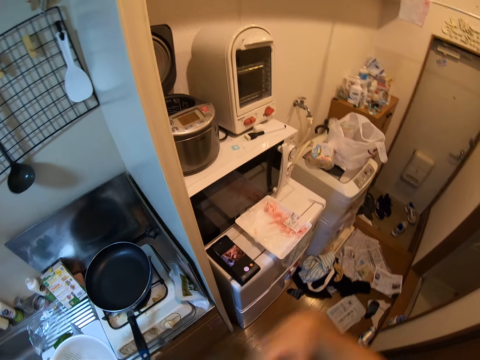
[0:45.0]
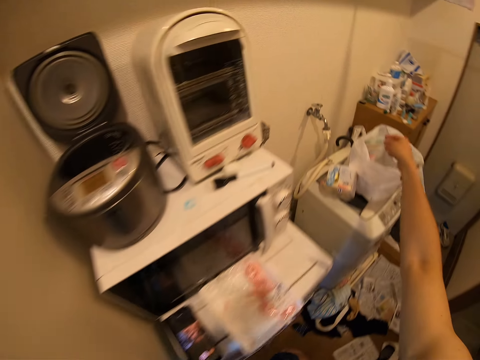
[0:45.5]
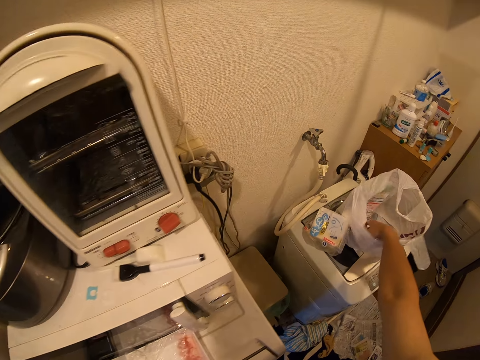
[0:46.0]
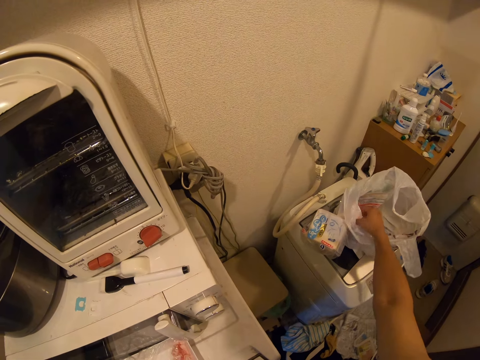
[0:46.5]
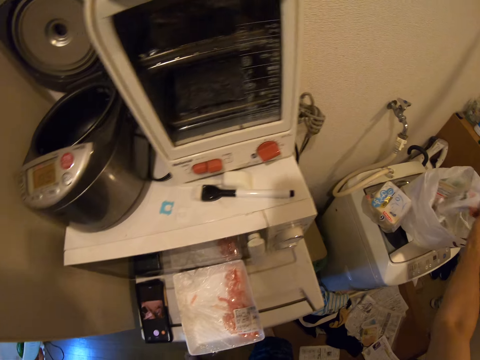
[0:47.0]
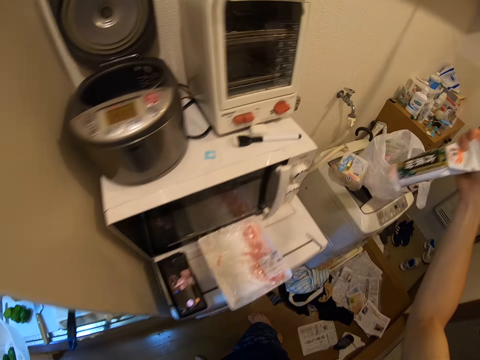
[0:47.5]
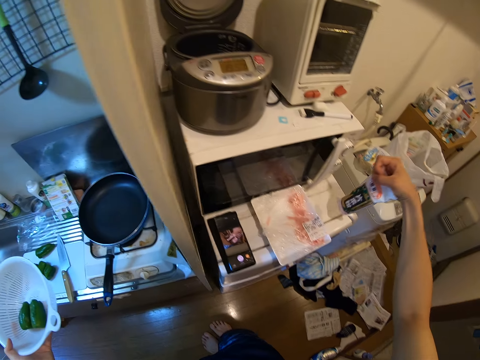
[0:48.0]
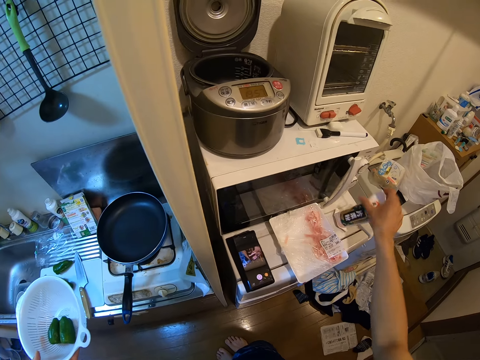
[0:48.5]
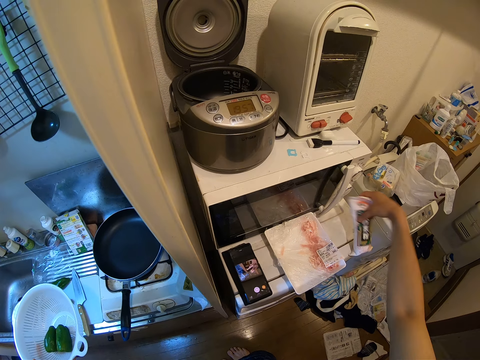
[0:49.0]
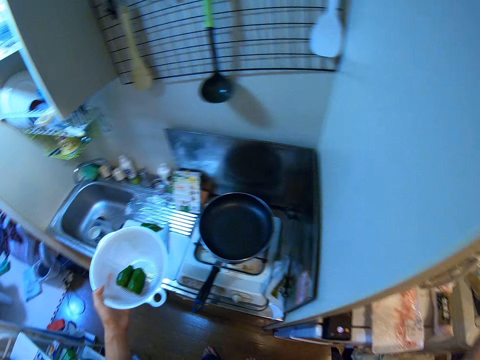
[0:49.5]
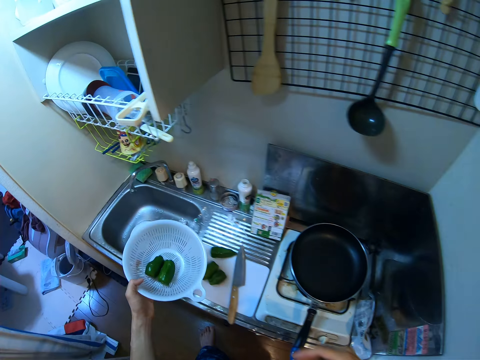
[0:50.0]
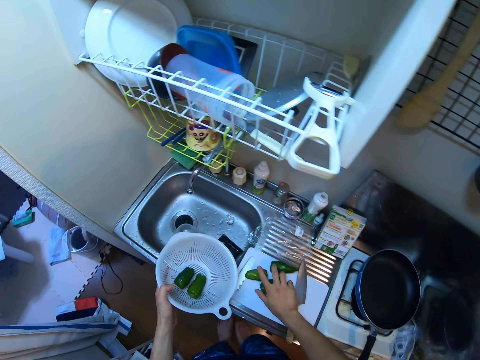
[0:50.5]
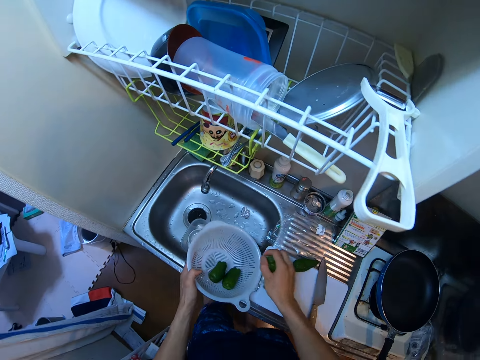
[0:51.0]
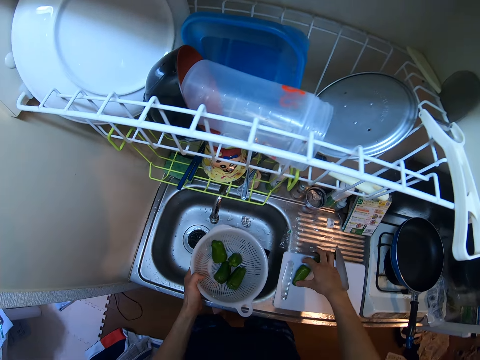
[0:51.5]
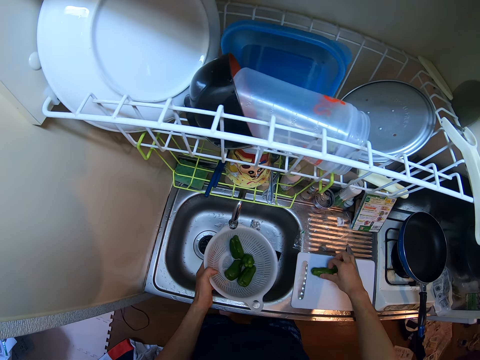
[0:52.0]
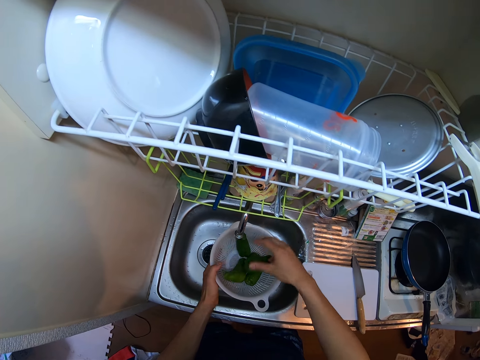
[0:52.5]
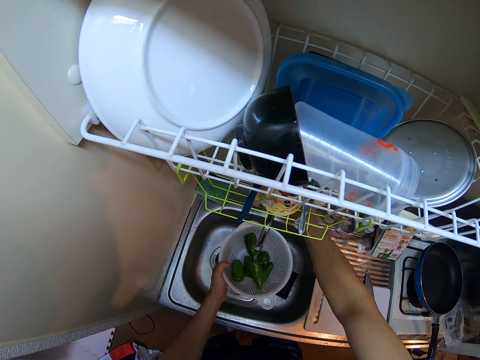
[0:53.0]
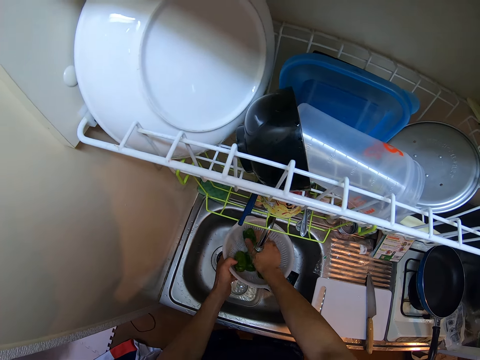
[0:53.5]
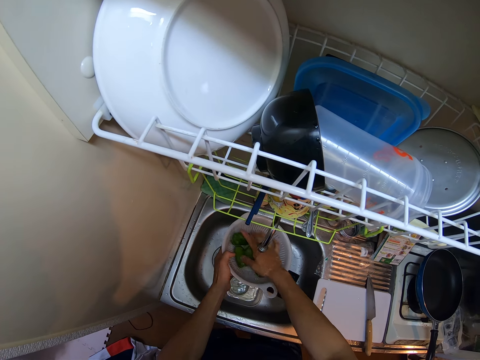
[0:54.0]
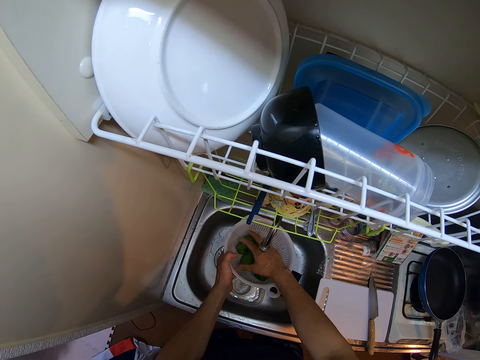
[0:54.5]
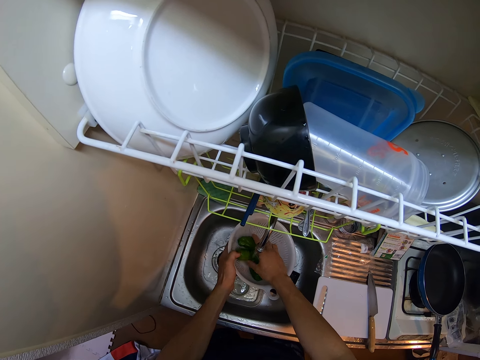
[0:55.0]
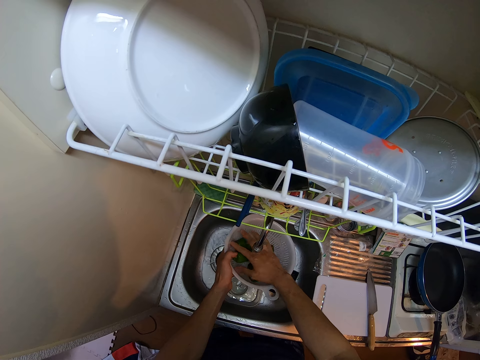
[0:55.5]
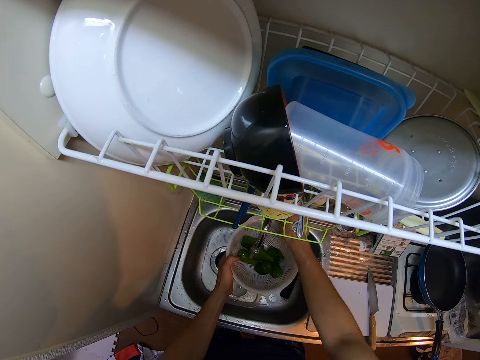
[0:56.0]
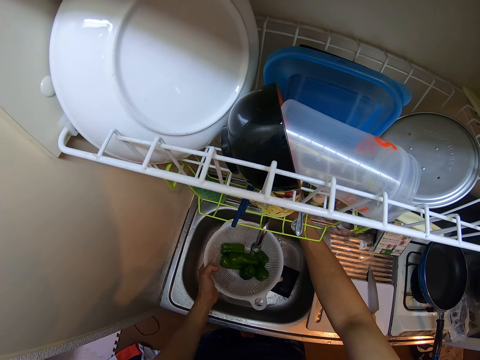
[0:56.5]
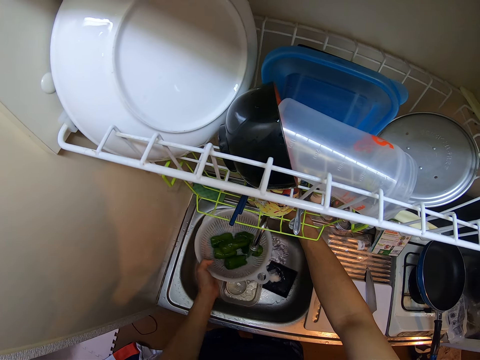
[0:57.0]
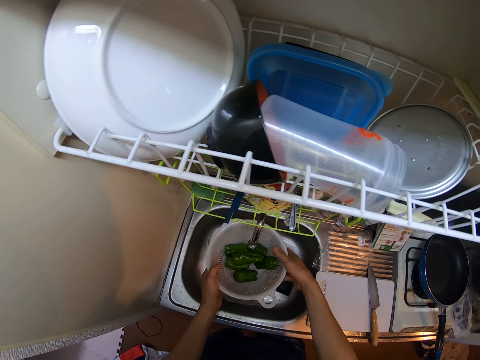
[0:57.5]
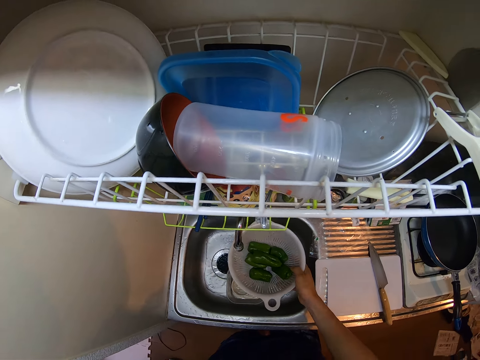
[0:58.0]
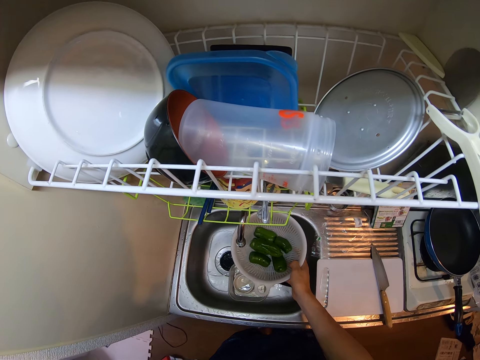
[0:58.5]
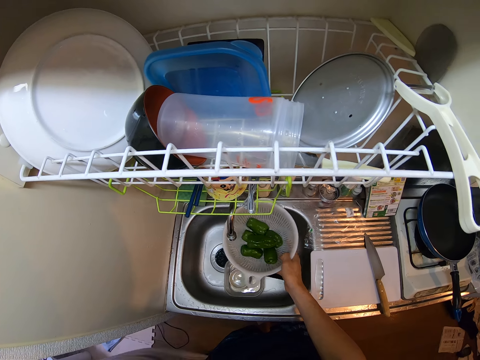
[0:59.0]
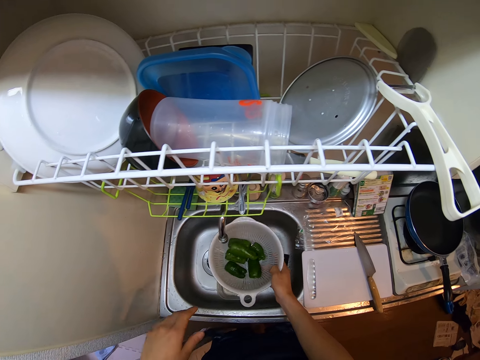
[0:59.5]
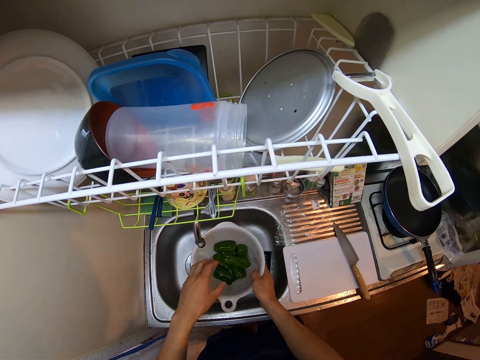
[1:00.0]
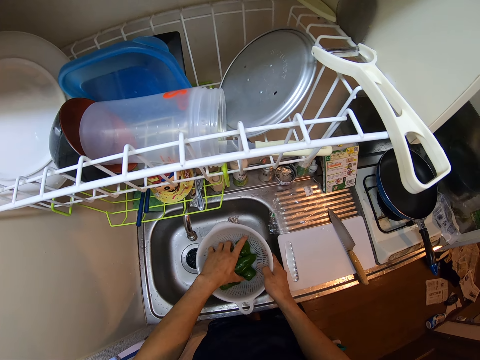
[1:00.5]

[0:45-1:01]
The camera wearer removes a nylon from the nylon on the washing machine. They drop the nylon on the table. They pack some green pepper into the sieve. They pick the bell pepper and drop the bell pepper. They pick the bell pepper and drop the bell pepper. They open the tap. They rinse the green with the tap water on the sink. They close the tap. They sieve water out of the green pepper in the sieve.

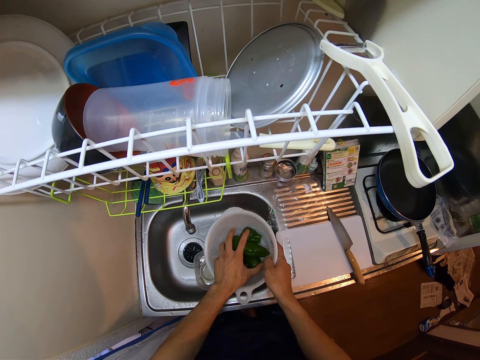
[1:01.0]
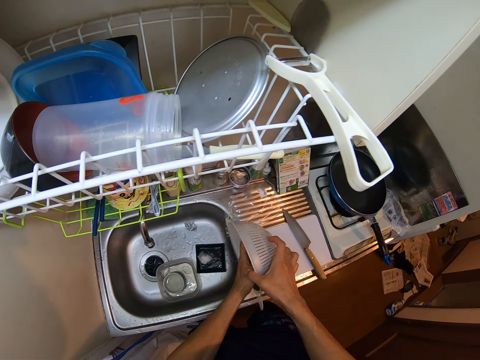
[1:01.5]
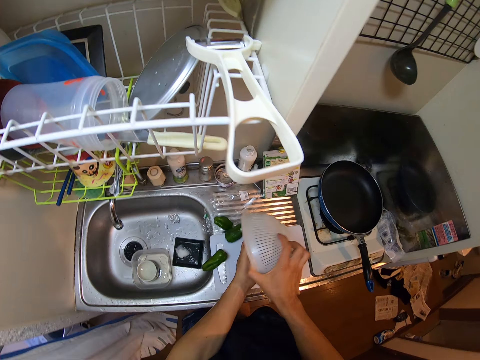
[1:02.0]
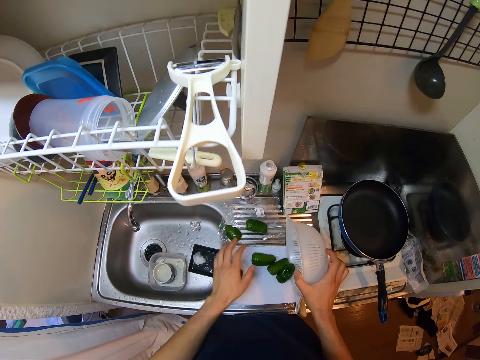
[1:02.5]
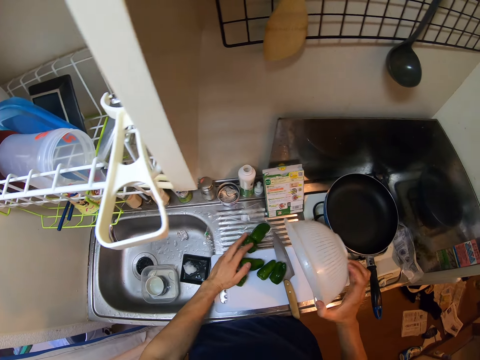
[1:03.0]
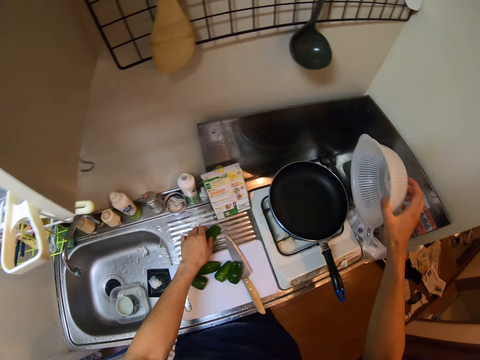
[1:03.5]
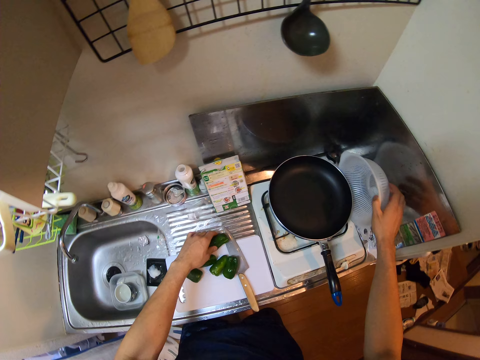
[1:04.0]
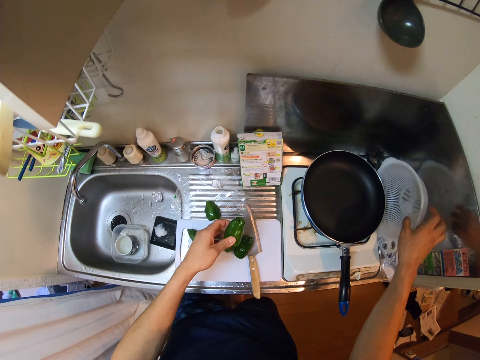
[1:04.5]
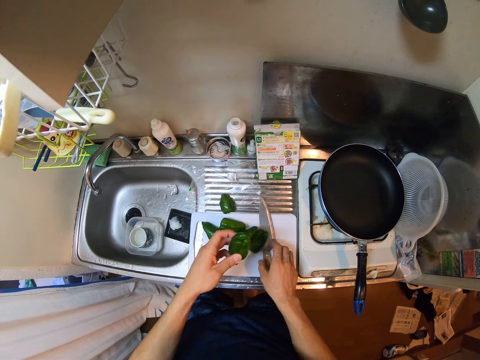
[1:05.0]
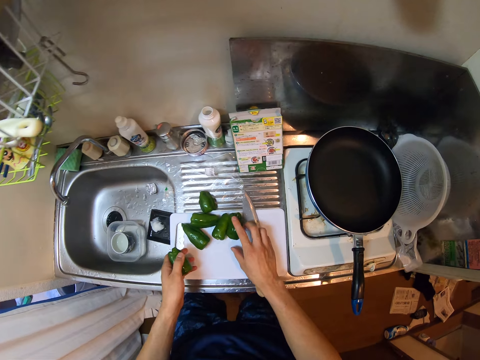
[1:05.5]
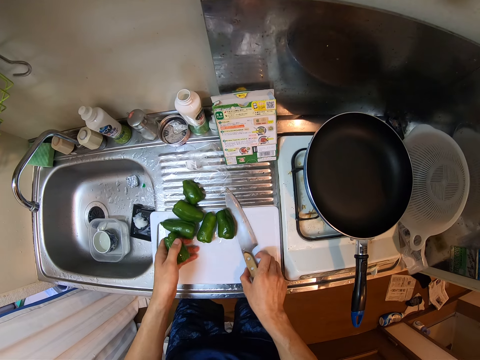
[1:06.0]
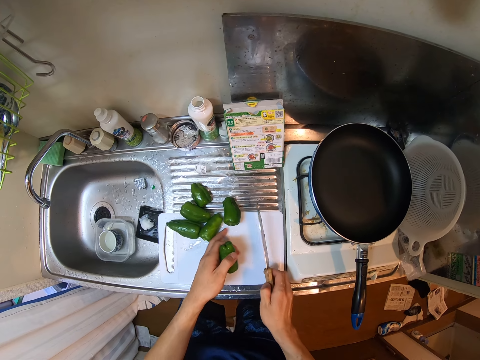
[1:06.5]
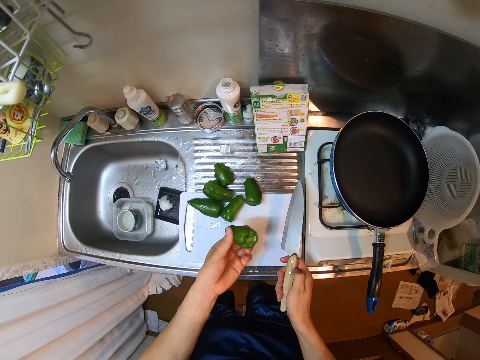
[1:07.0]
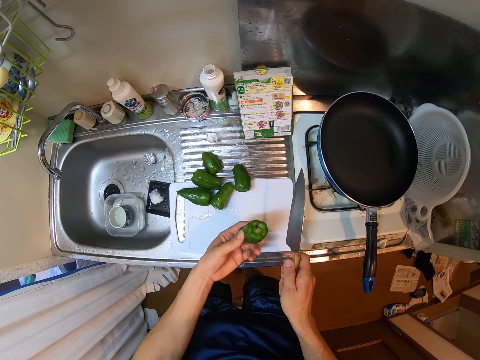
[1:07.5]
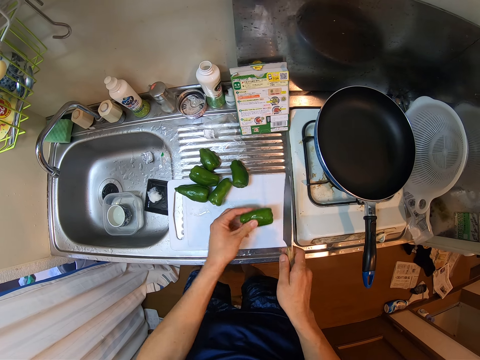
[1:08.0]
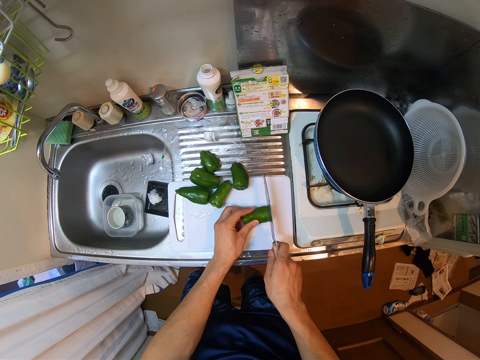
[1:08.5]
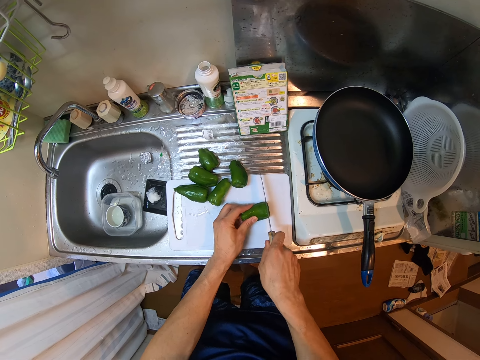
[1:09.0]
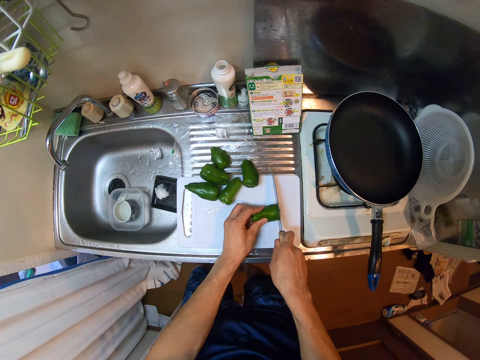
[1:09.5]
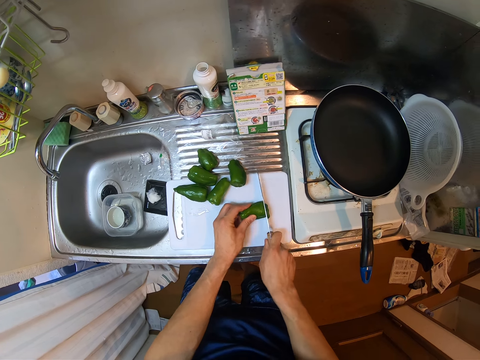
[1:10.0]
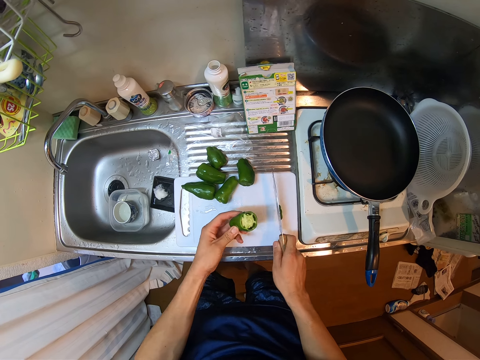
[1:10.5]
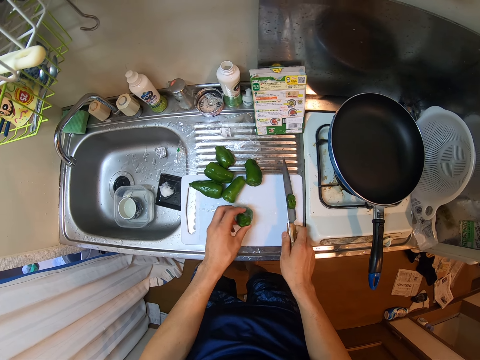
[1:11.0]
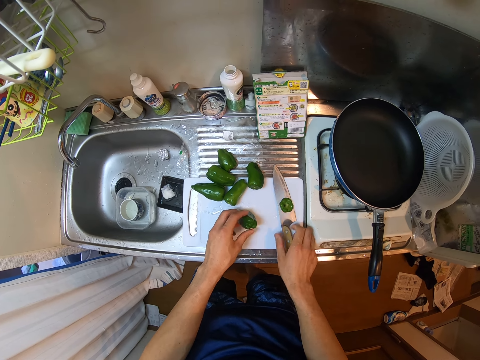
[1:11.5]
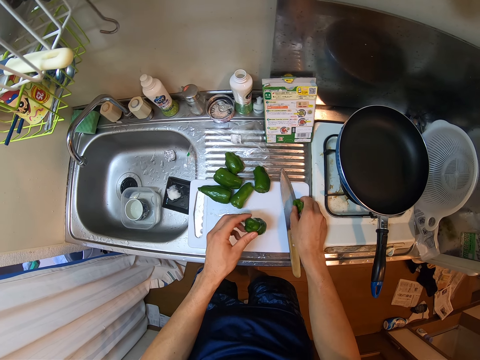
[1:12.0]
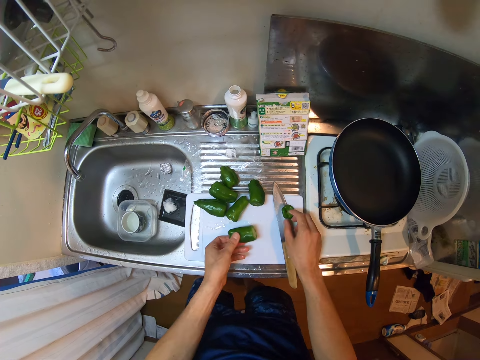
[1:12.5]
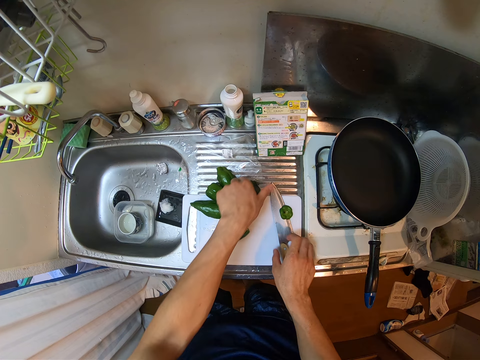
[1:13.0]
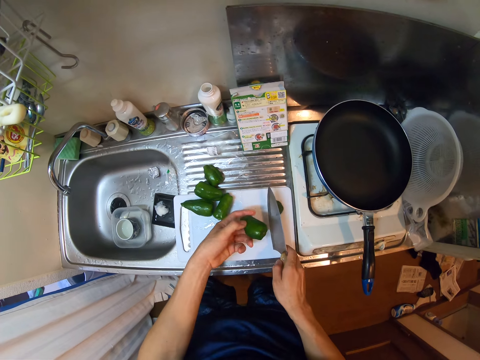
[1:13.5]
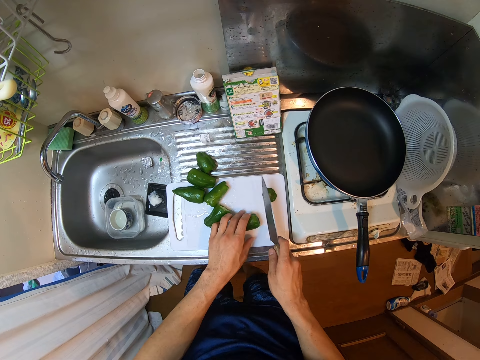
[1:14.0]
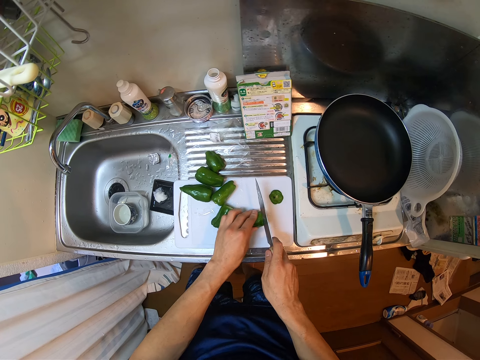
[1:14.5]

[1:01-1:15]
The camera wearer drops the green pepper beside a fry pan on the electric cooker. They drop the sieve basket. They pick the bell pepper. They pick up a knife from the cutting board. They cut the green pepper on the cutting board with the knife. They drop the knife on the cutting board. They remove the green pepper on the mouth of the knife. They pick up the knife from the cutting board. They pick the bell pepper.
